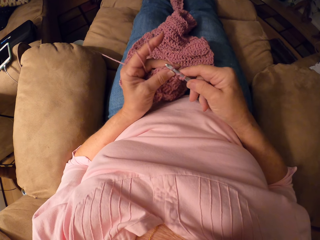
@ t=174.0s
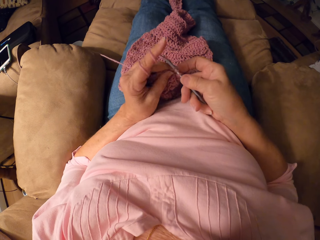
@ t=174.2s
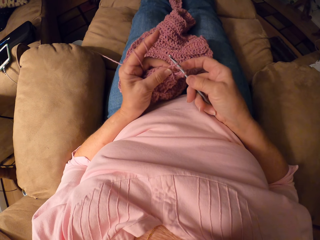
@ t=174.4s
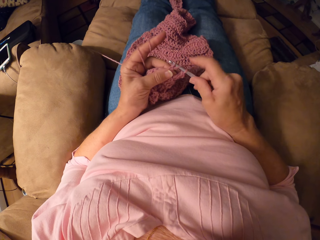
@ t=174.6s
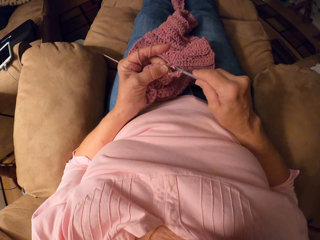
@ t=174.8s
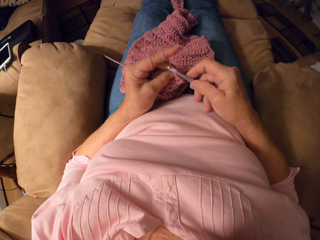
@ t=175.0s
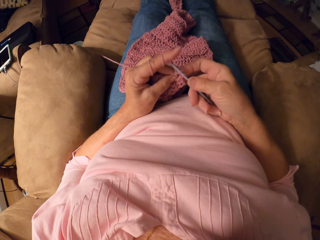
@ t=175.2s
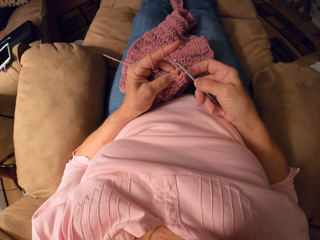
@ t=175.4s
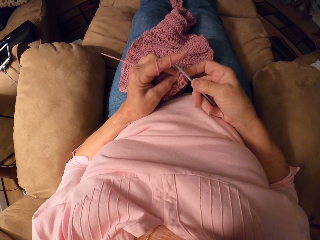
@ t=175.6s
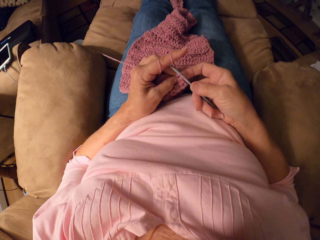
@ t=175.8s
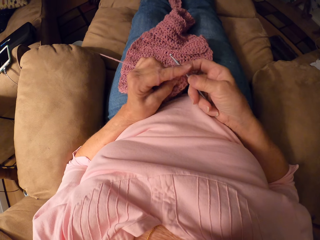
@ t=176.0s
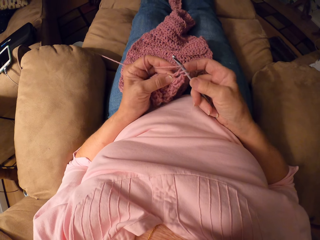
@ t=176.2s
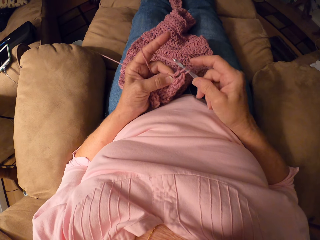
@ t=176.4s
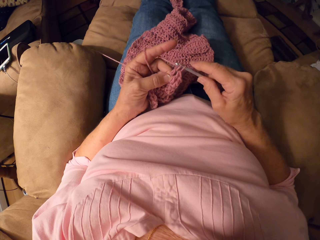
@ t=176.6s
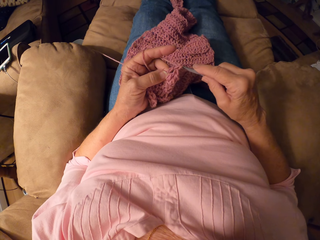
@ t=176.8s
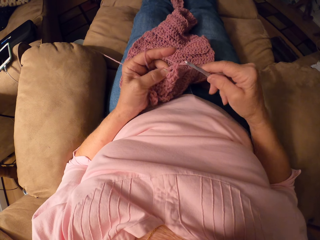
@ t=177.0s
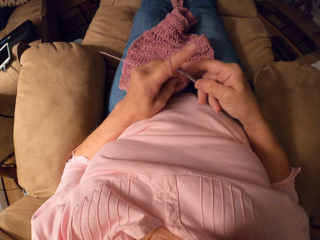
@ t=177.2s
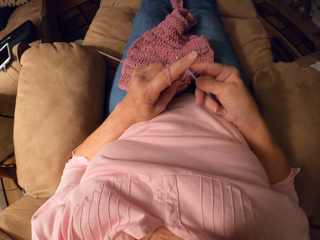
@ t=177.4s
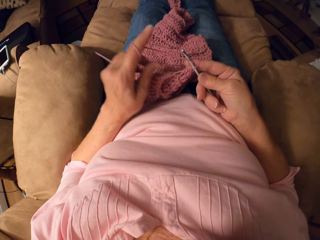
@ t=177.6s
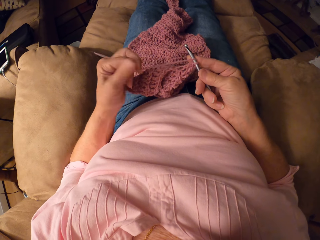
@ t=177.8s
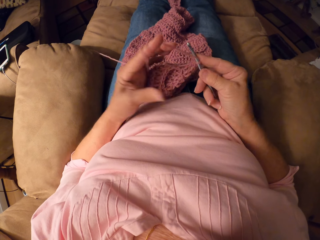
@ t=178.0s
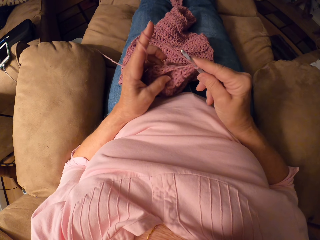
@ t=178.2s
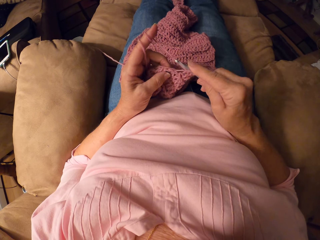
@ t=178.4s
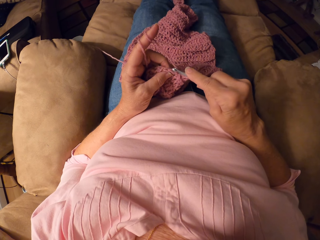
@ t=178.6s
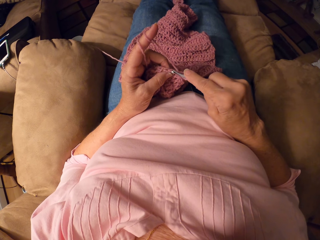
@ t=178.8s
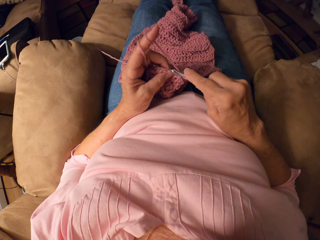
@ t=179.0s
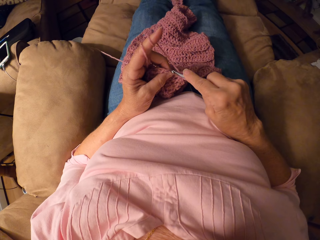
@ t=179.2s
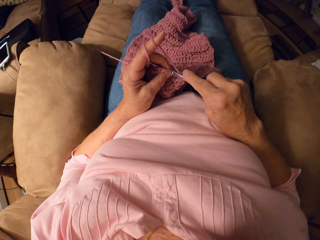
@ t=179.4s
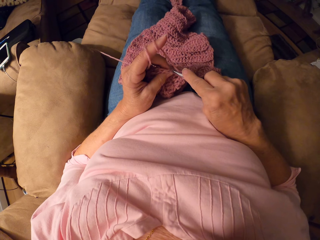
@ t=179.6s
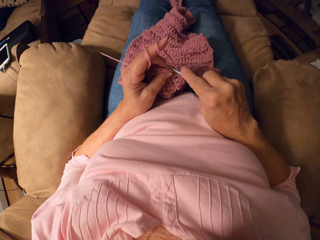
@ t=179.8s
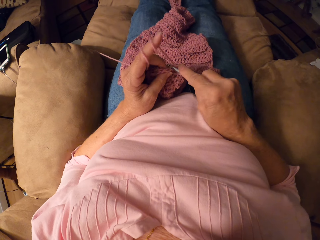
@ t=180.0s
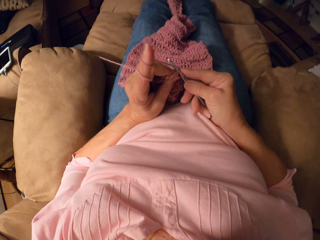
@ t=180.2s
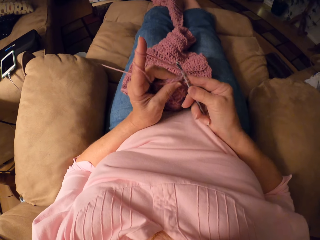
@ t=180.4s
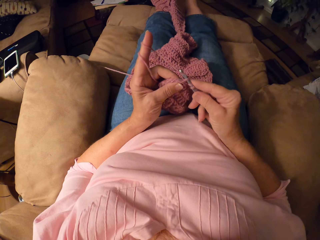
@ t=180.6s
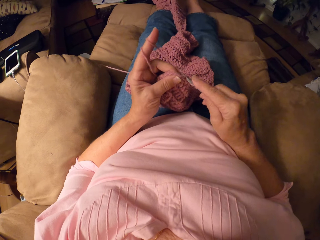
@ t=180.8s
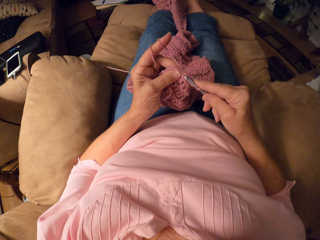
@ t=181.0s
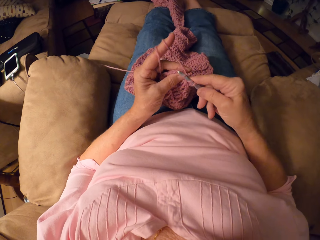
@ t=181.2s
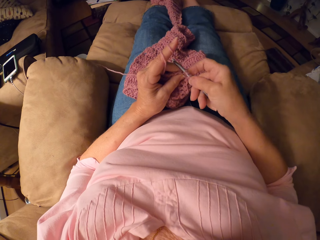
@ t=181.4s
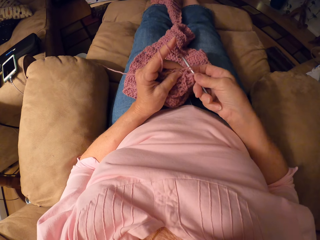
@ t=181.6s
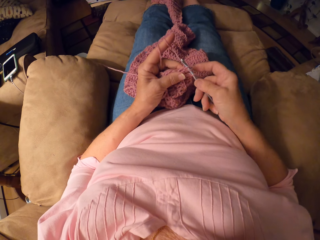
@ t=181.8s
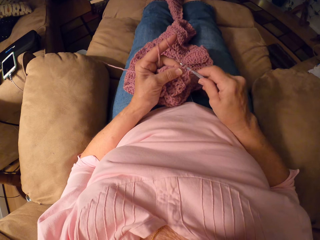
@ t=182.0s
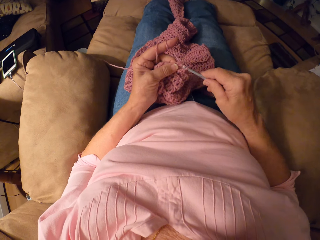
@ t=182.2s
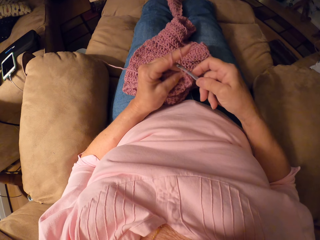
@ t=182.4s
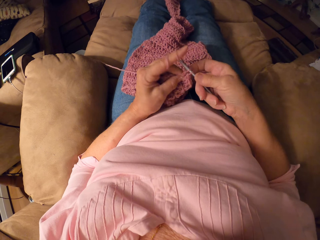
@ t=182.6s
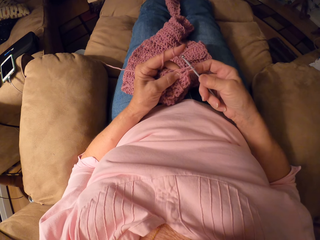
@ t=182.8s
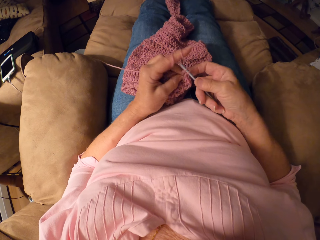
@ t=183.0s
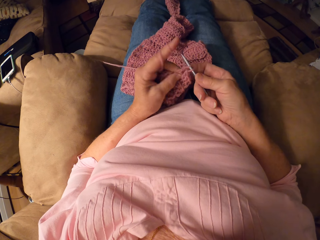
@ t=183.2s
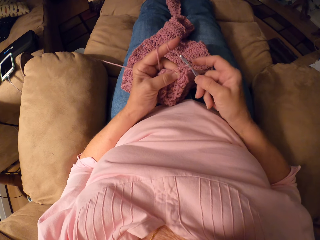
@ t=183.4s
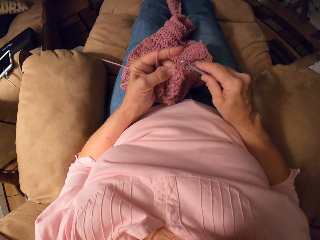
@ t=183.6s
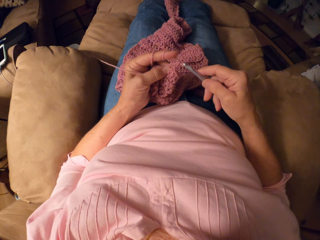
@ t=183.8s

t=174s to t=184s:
The camera wearer adjusts the thread. They knit the garment.

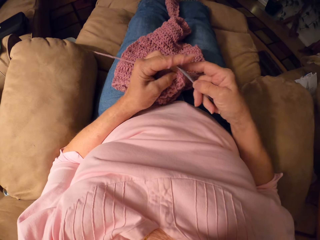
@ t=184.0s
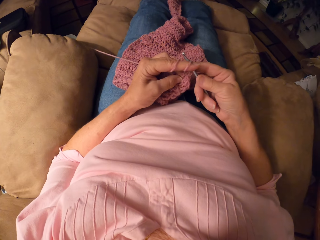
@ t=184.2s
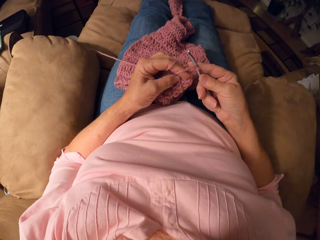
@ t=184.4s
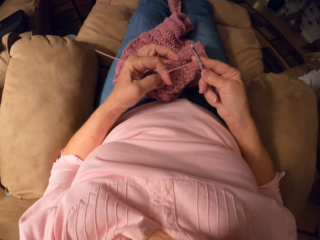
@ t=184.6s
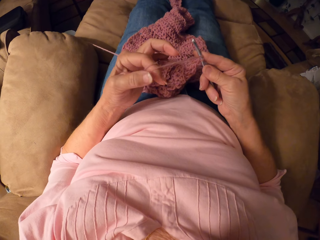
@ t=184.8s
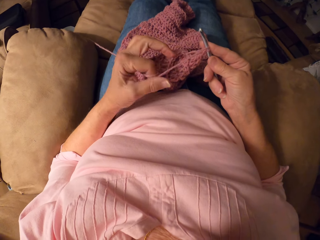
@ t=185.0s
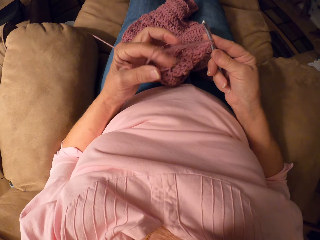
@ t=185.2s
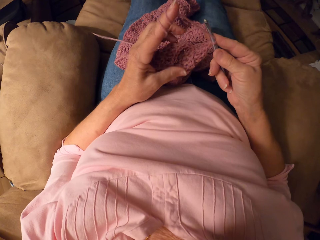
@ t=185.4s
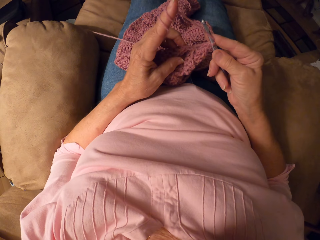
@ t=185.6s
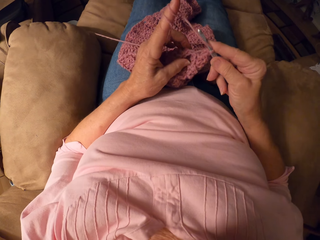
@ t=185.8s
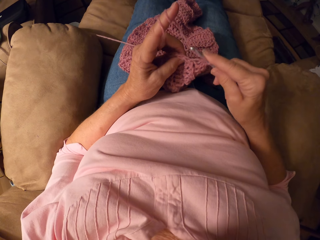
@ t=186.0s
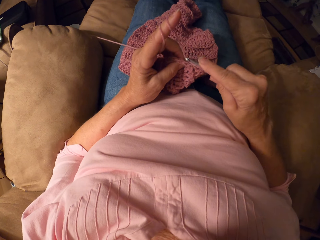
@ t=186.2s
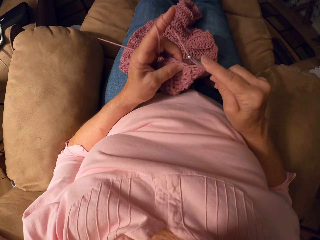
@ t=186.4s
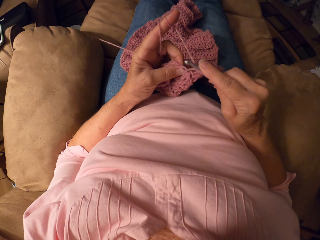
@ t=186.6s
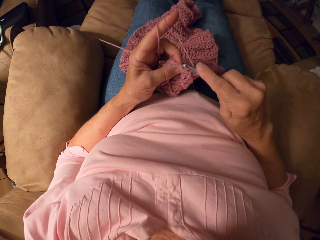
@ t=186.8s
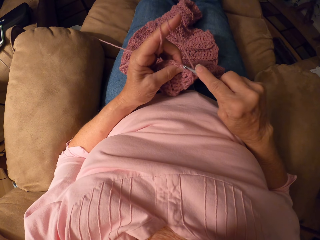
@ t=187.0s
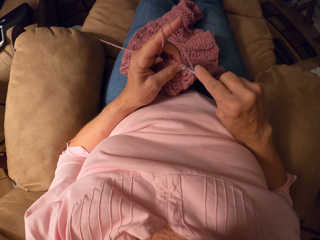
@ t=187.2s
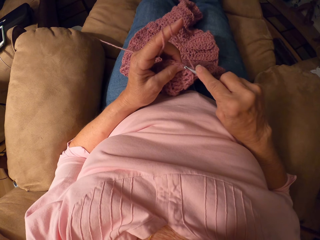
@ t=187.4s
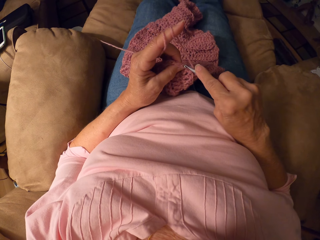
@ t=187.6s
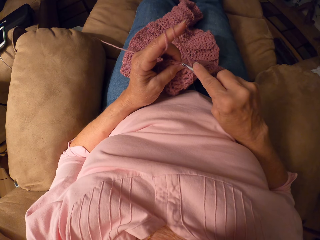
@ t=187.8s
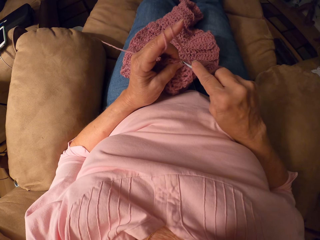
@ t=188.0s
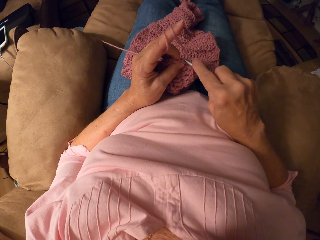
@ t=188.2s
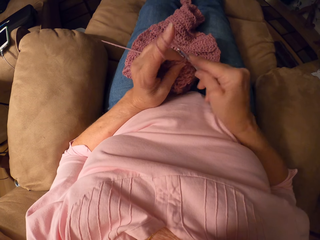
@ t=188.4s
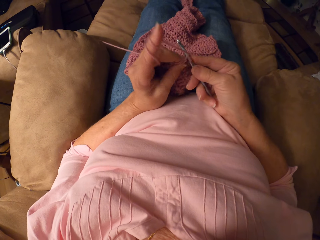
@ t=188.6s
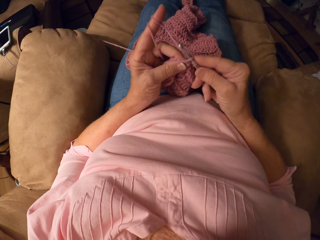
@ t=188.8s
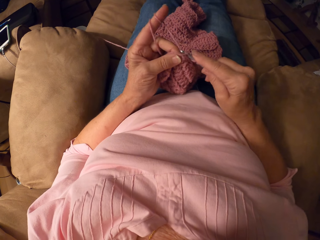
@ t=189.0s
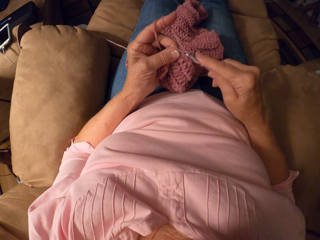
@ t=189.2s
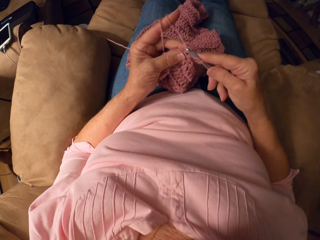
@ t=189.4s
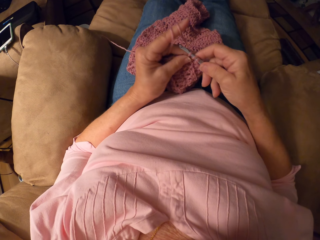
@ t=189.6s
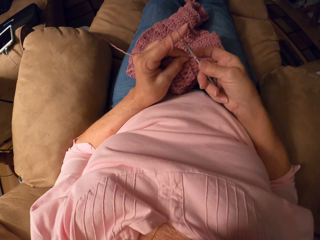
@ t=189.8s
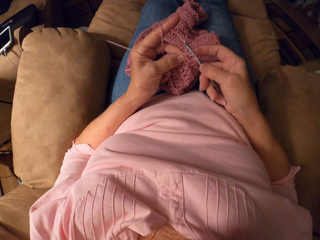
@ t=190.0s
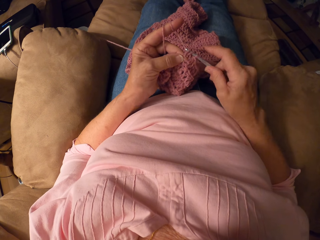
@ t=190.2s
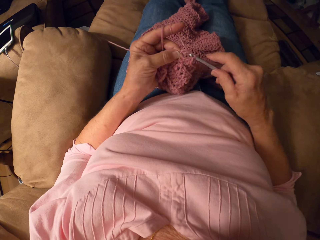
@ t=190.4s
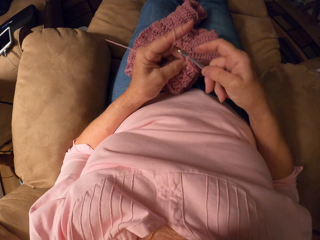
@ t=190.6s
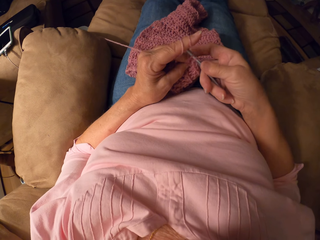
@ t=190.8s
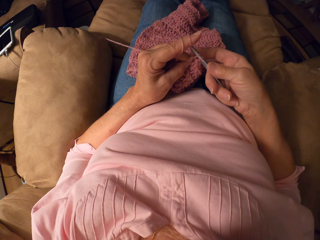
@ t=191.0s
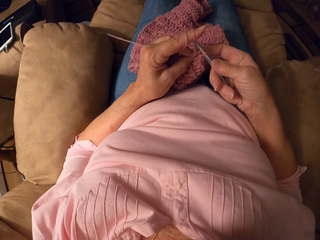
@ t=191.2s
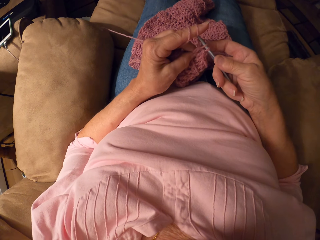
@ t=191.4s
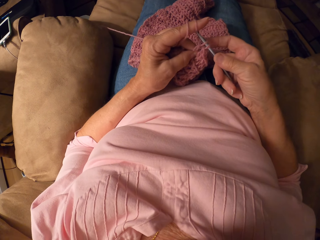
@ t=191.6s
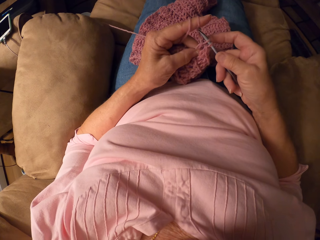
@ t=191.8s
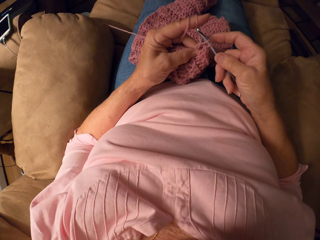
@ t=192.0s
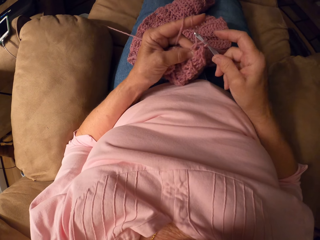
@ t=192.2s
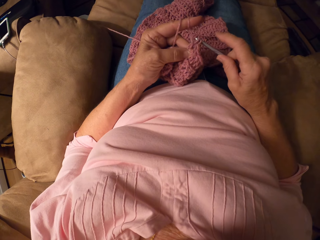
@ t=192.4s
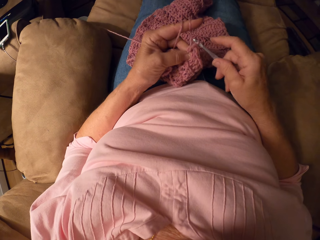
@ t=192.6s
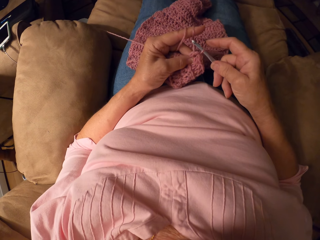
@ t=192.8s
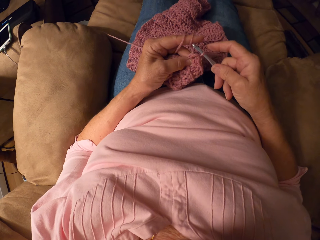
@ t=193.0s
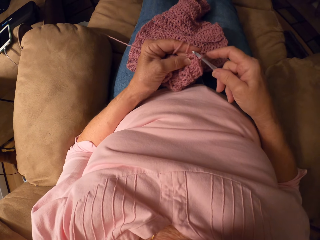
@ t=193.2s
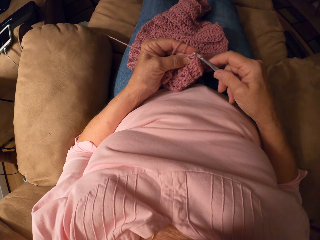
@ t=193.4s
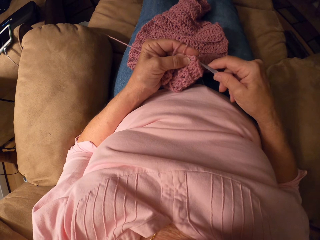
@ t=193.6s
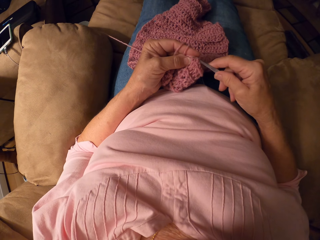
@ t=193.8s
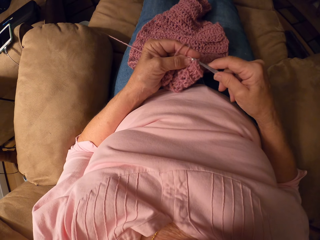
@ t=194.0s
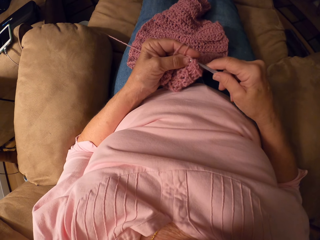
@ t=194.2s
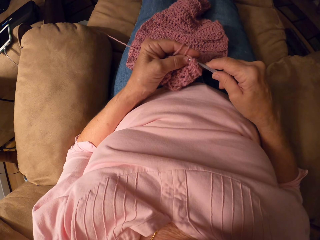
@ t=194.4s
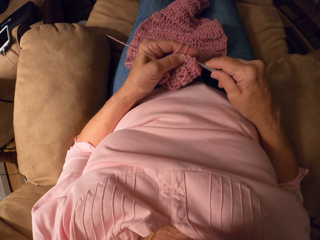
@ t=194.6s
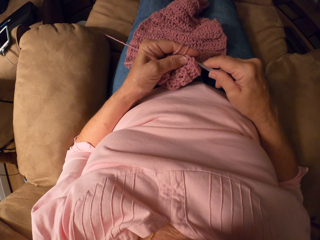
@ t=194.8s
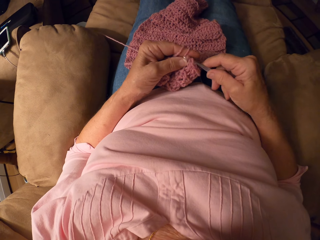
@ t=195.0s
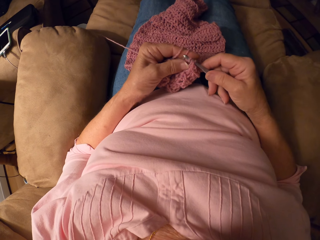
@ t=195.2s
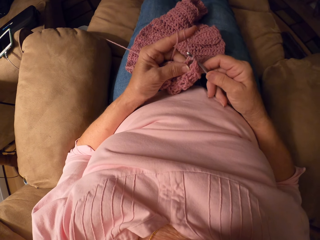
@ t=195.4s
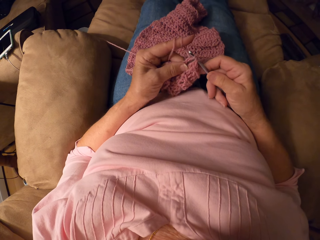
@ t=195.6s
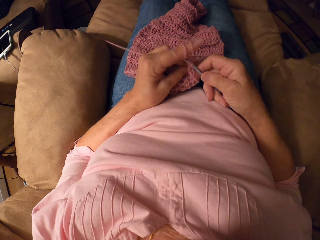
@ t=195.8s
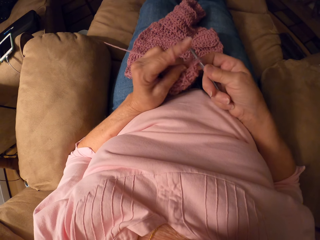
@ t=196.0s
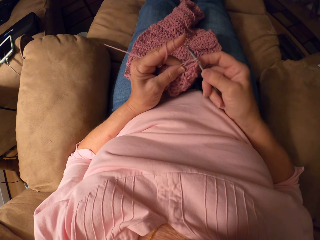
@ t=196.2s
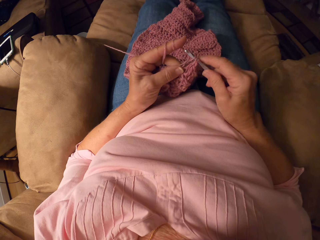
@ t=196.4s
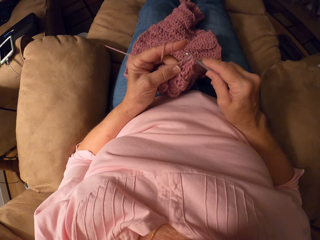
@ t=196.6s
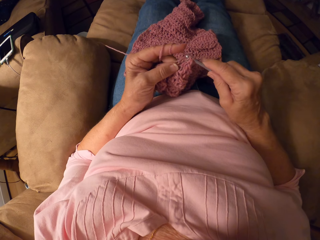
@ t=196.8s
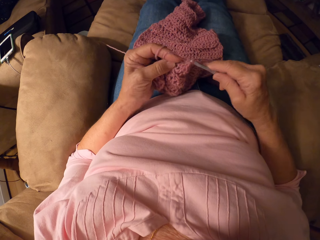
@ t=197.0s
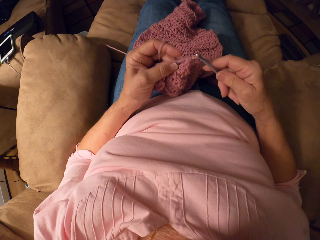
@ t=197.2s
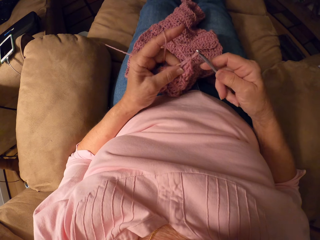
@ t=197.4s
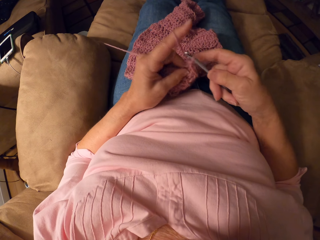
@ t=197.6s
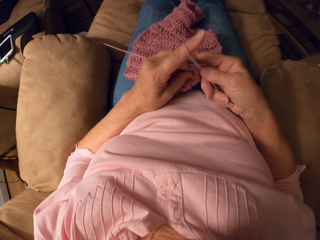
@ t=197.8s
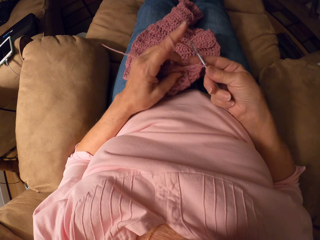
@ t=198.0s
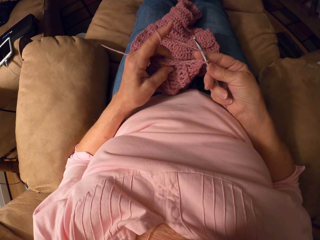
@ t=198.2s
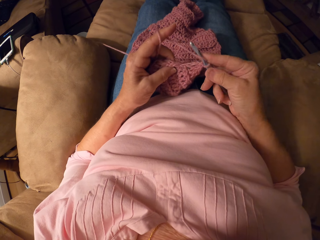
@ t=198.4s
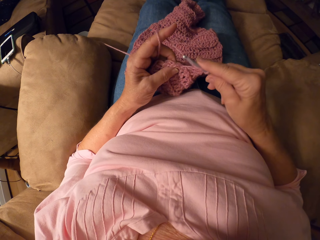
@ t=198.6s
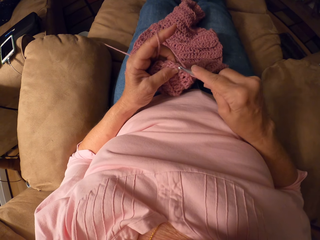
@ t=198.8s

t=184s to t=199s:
The camera wearer adjusts the thread. They knit the garment.
